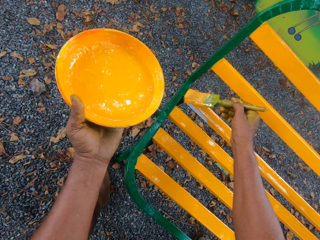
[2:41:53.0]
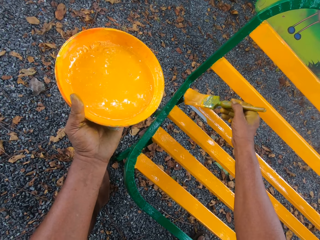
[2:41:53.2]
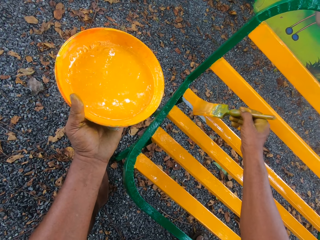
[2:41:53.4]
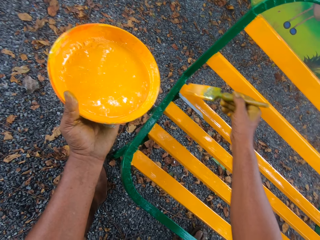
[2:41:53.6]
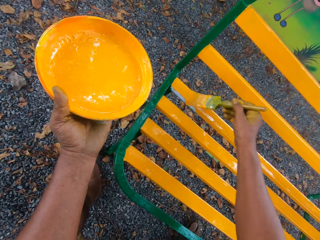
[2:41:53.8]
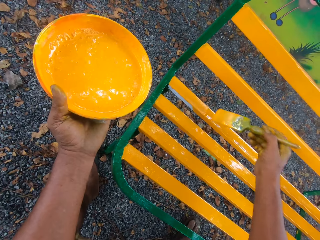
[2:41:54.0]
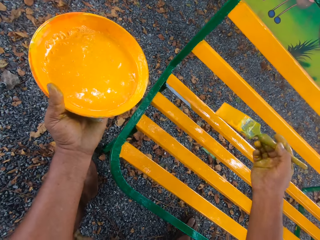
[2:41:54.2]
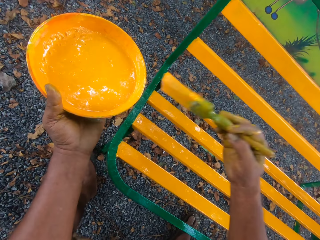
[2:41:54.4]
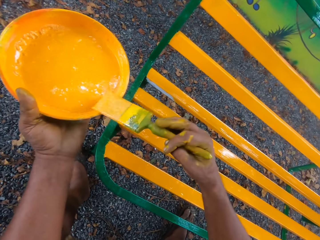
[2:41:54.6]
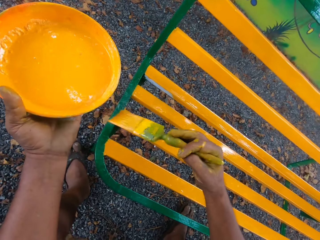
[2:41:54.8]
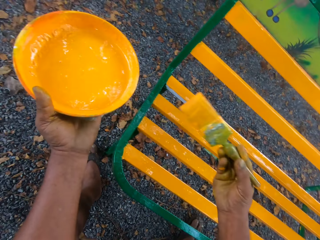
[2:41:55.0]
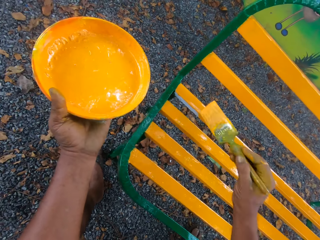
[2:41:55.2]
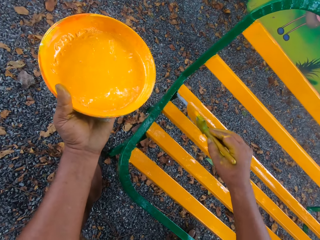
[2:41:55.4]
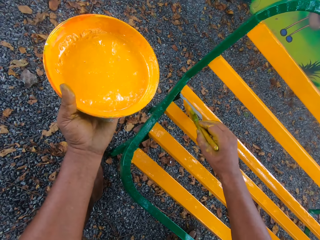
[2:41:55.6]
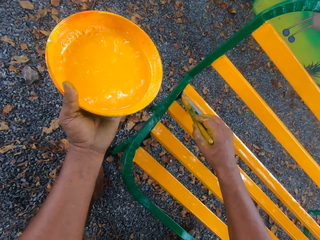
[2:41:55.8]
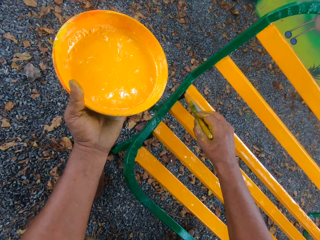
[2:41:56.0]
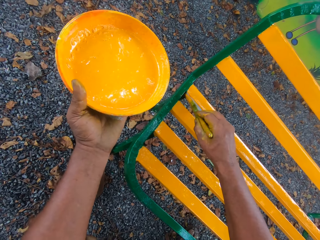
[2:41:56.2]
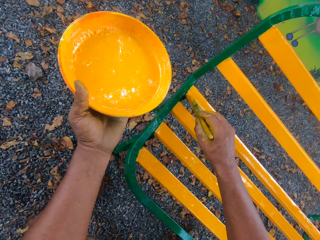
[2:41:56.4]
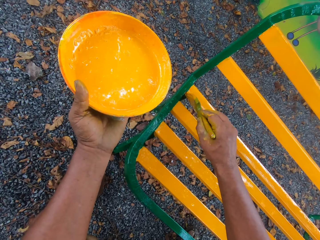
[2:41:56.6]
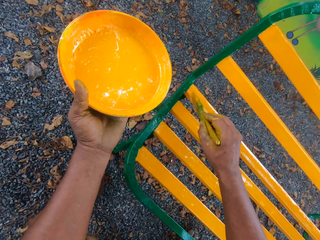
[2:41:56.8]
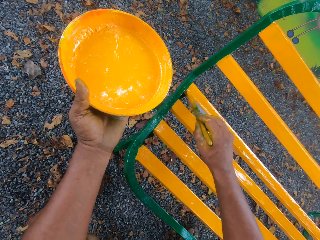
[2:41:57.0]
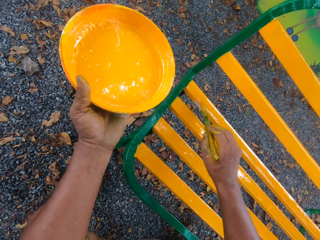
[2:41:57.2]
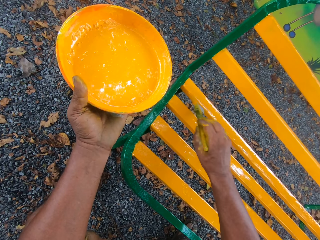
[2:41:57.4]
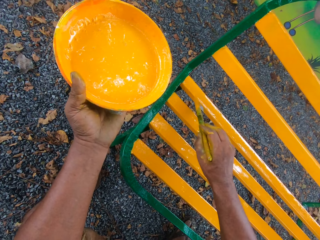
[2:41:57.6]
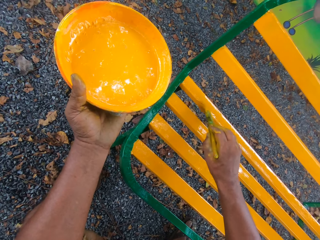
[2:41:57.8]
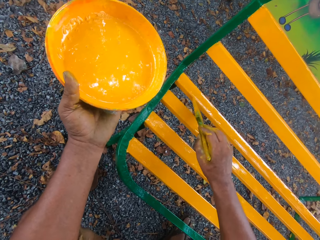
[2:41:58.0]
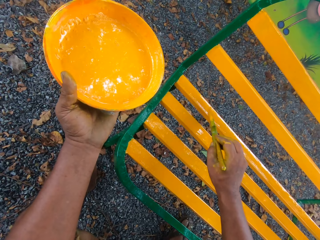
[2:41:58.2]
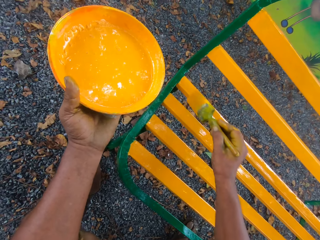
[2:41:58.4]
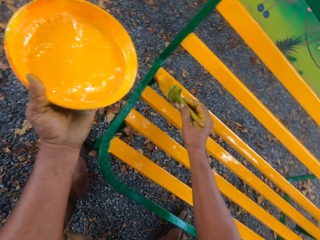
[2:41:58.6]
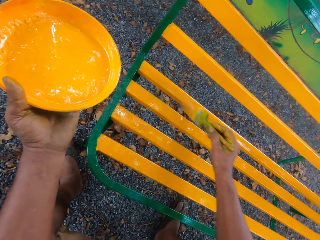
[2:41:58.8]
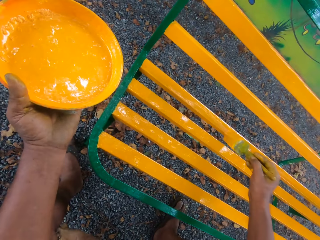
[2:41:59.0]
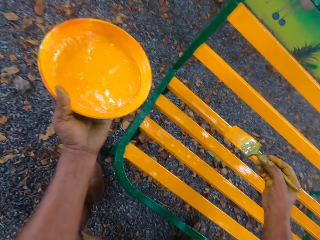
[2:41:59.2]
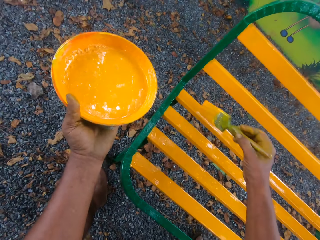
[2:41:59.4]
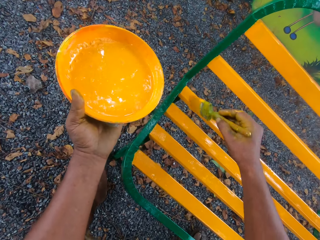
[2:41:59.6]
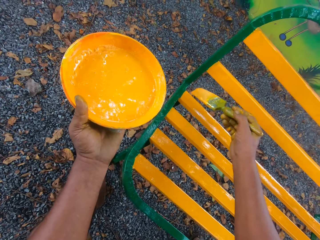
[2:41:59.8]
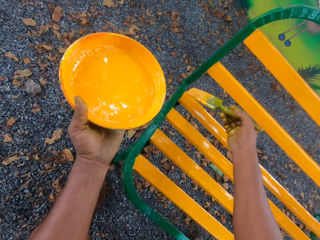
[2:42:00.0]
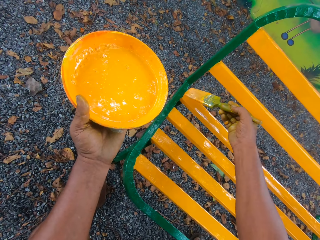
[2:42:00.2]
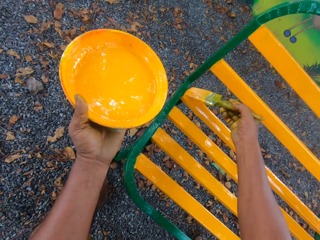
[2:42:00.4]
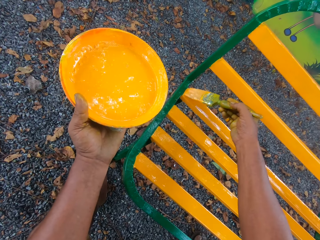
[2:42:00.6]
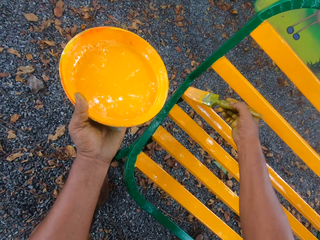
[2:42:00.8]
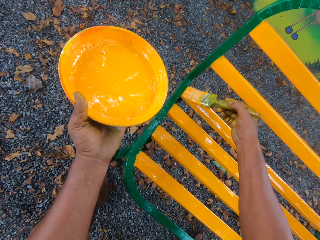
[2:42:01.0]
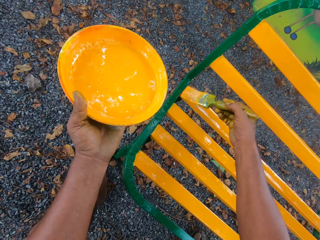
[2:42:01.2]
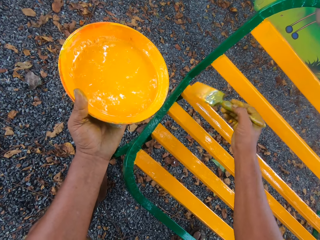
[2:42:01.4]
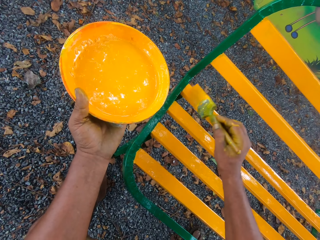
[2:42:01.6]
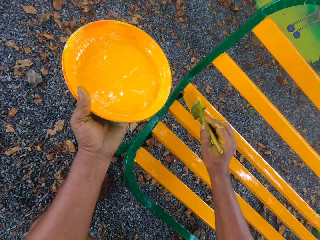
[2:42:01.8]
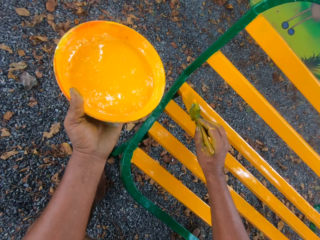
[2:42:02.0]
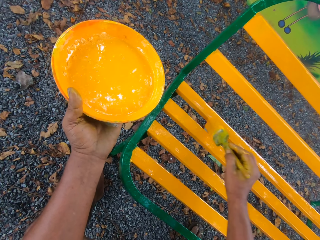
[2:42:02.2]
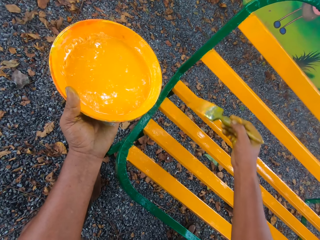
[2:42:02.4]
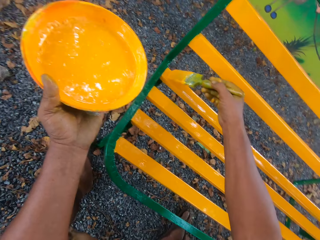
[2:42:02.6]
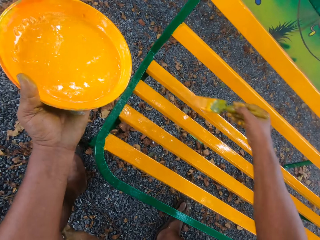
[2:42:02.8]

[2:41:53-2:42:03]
The camera wearer removes paint from the brush on the dish. They paint the chair.

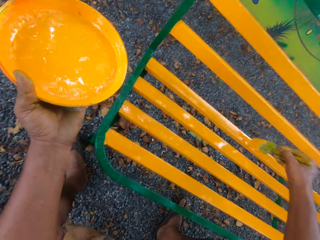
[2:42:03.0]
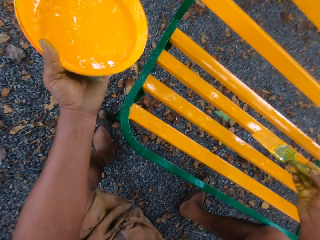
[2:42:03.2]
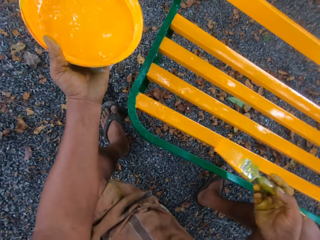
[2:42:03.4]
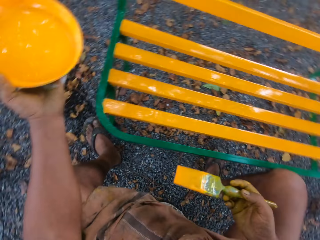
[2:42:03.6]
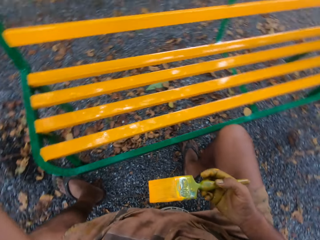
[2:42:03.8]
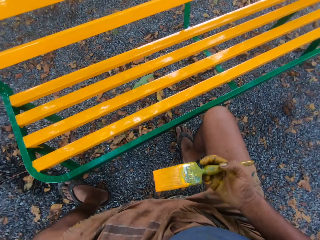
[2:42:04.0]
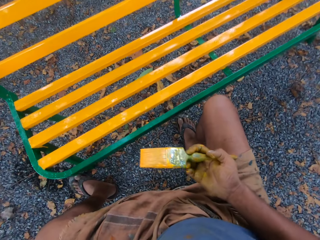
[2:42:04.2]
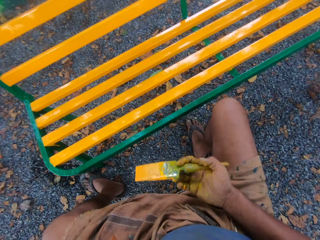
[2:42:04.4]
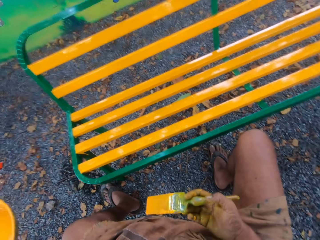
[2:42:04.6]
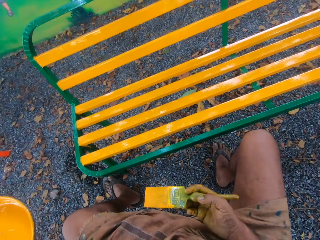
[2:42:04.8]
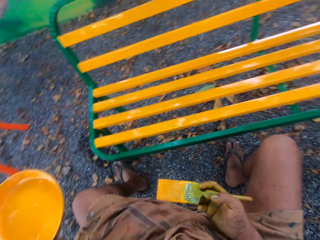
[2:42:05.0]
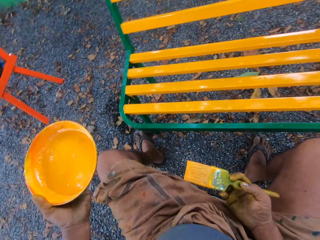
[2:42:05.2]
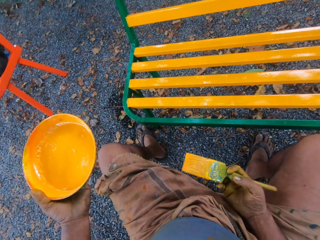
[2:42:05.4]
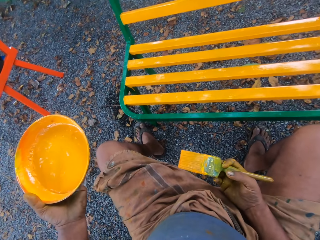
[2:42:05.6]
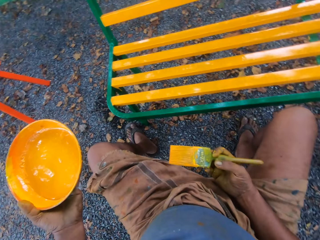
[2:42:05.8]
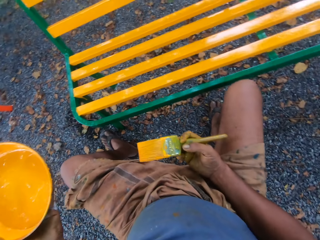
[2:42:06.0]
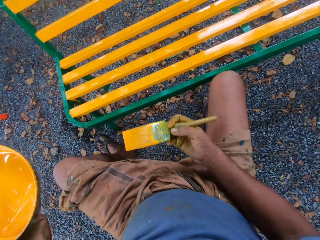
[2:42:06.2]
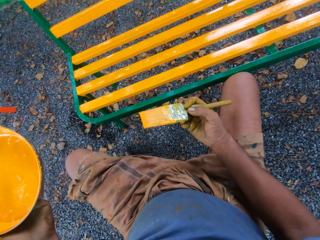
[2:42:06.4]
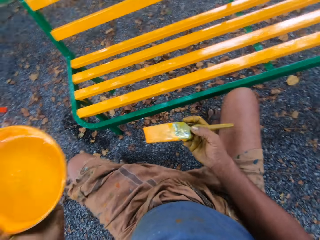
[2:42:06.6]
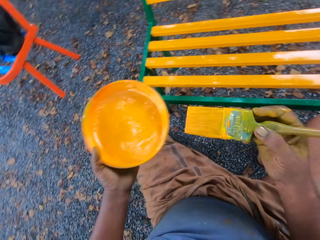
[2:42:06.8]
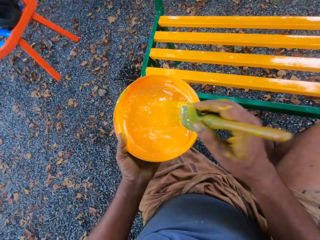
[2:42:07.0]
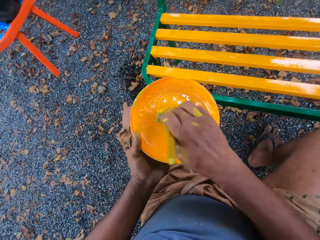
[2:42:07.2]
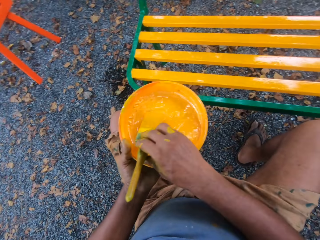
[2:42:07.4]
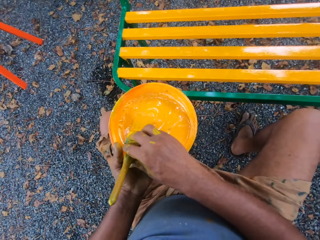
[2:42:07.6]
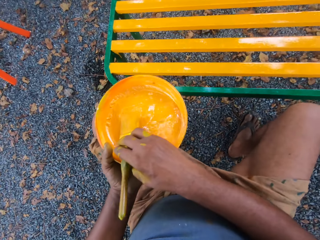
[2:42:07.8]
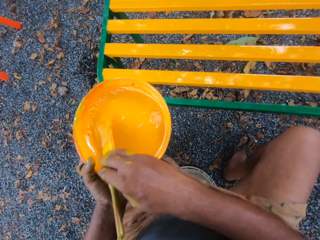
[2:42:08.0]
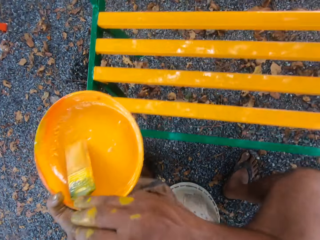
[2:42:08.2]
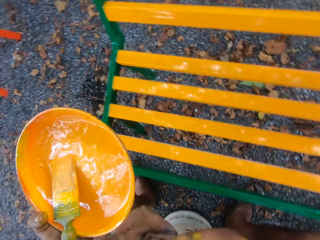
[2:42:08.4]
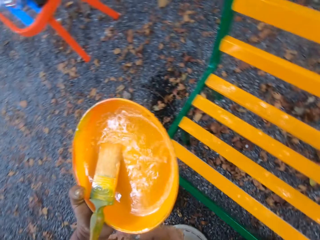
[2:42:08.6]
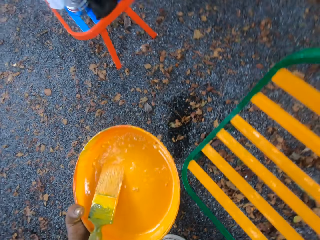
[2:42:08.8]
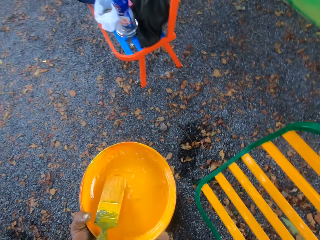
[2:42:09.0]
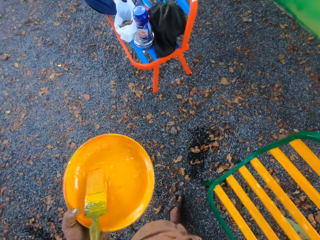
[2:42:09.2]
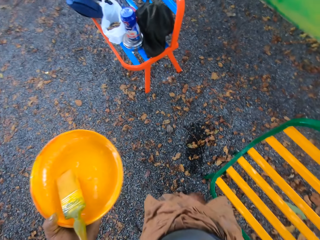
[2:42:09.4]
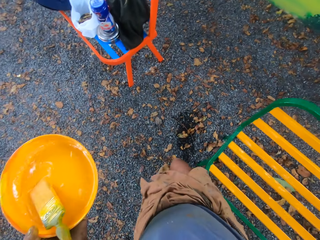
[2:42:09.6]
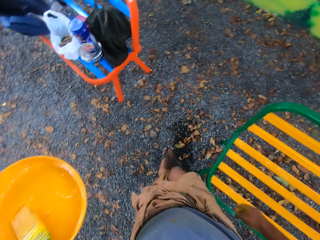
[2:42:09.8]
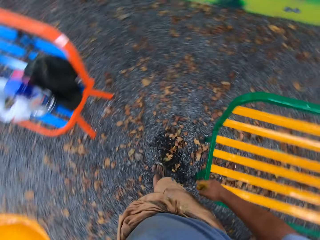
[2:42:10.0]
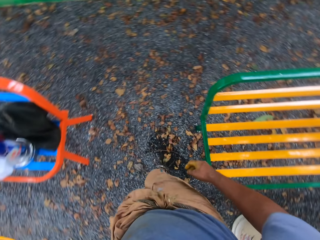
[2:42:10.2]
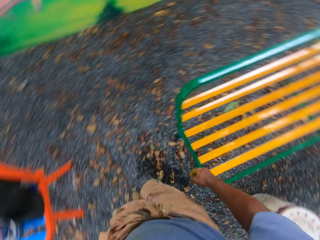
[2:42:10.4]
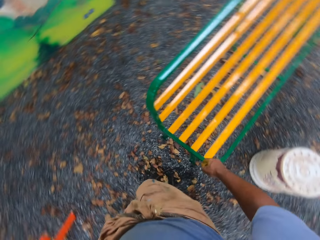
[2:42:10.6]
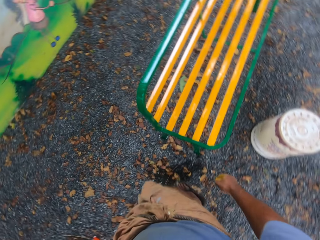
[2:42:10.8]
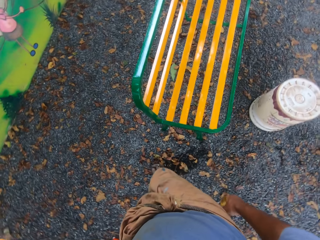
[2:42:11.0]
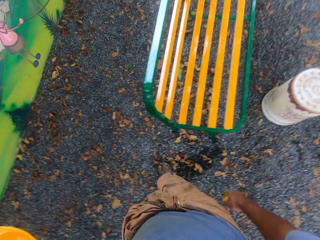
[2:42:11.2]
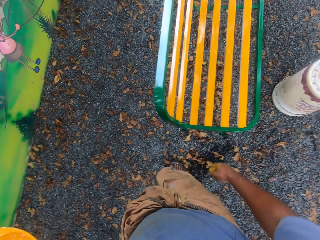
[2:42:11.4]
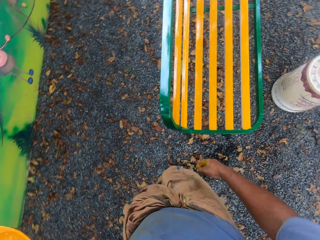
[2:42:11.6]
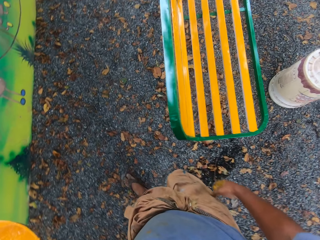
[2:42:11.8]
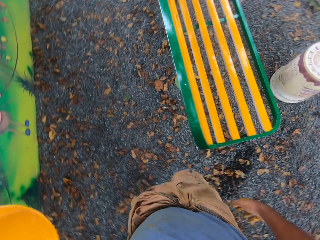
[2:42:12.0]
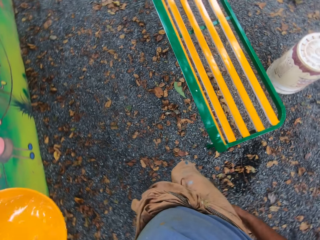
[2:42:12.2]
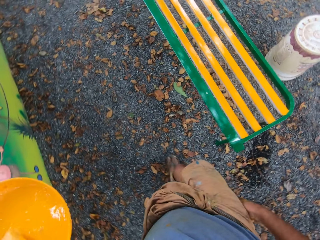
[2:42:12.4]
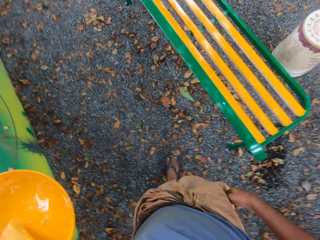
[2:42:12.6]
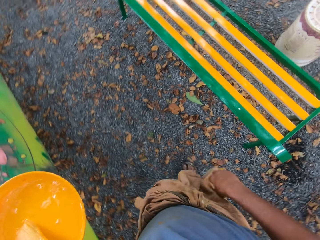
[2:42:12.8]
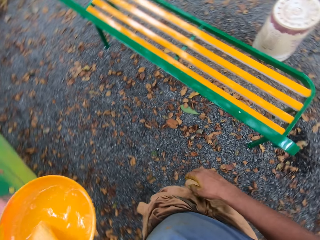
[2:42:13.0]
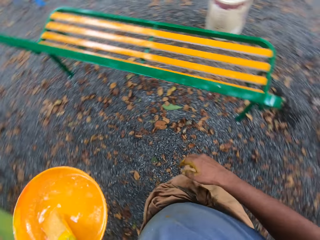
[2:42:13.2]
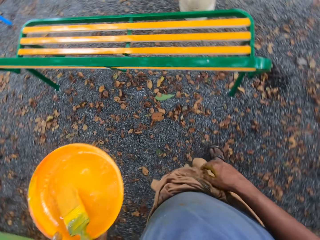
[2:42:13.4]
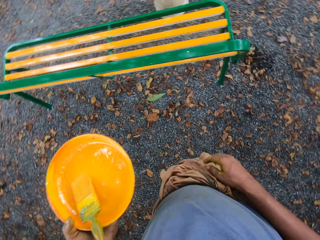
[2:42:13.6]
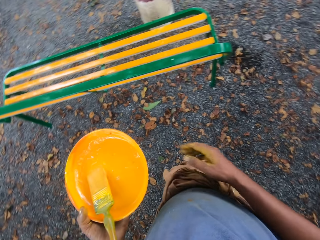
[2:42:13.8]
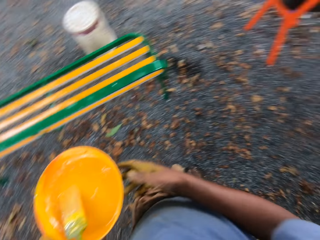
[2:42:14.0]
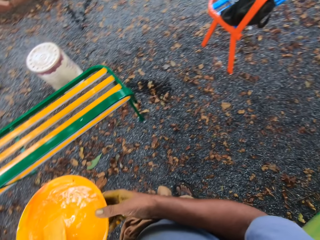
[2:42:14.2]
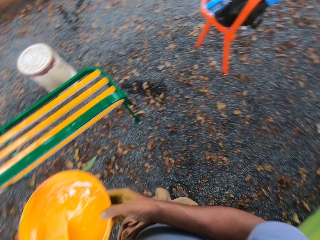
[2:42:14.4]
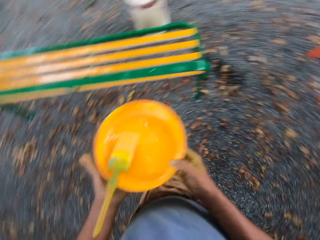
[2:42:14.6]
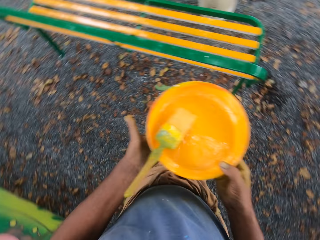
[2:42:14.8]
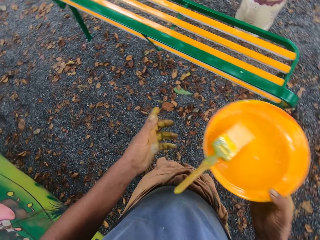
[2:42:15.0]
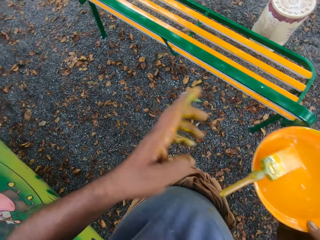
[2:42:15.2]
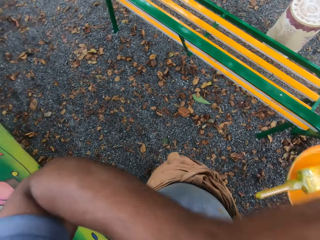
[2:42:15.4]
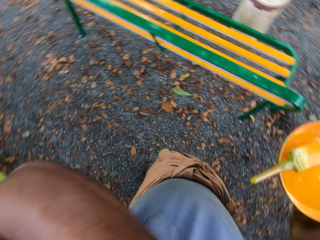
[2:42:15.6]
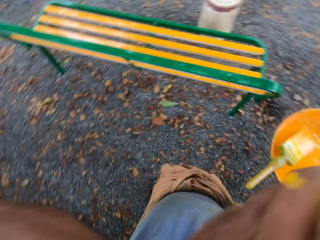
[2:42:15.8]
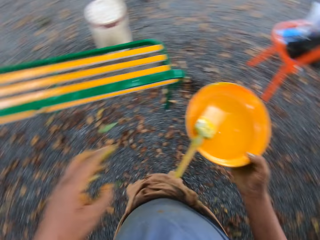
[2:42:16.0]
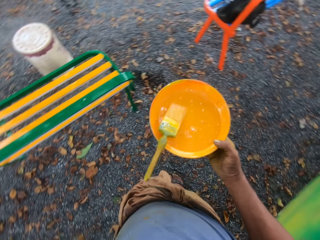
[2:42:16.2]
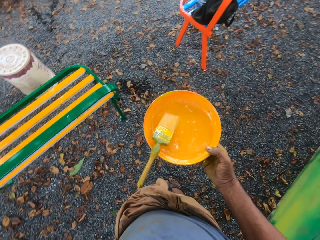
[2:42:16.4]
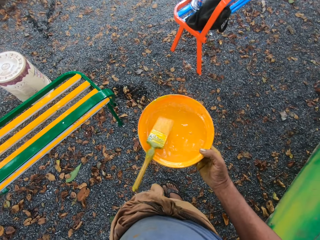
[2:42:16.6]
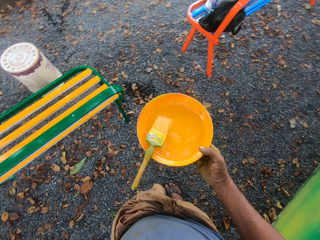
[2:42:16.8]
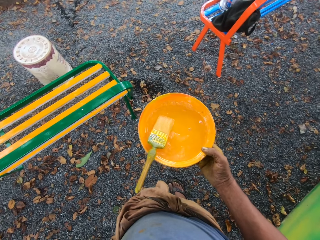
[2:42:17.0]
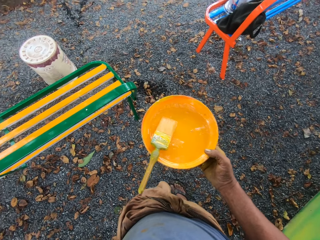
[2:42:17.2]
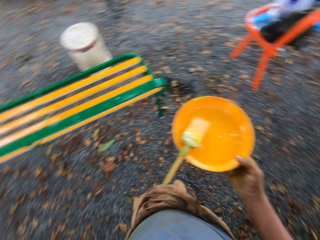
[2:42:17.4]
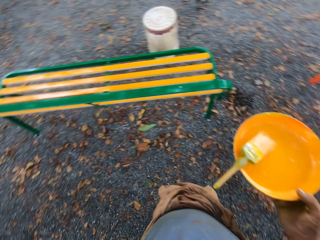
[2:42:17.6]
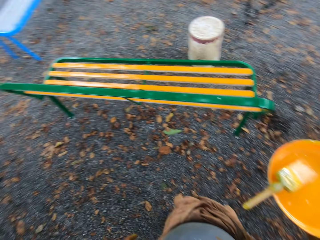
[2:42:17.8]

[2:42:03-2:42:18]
The camera wearer puts a hand on the thigh. They drop the brush in the paint container. They walk to the back of the chair. They move the hand on the face.
